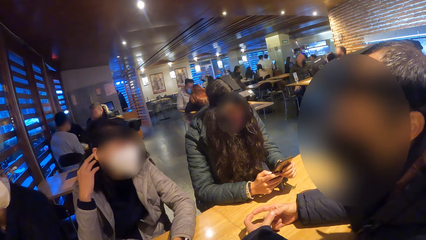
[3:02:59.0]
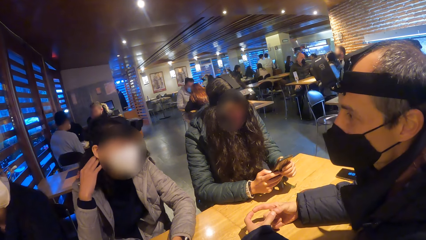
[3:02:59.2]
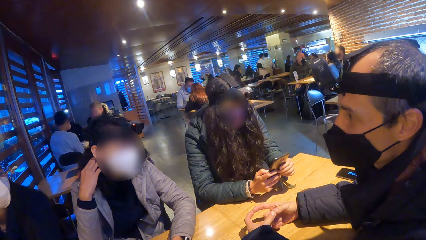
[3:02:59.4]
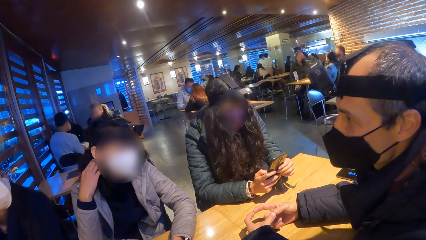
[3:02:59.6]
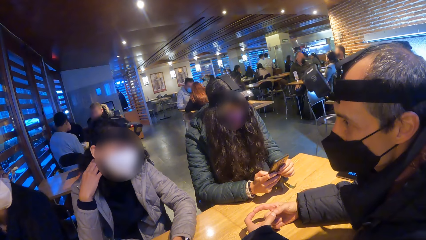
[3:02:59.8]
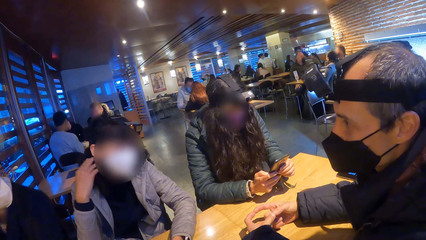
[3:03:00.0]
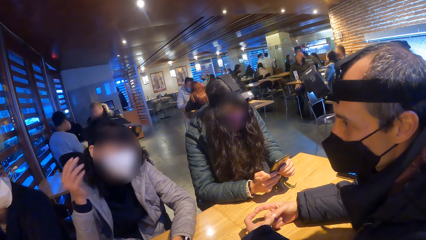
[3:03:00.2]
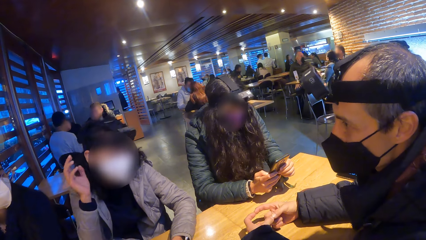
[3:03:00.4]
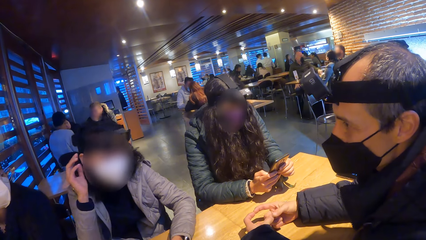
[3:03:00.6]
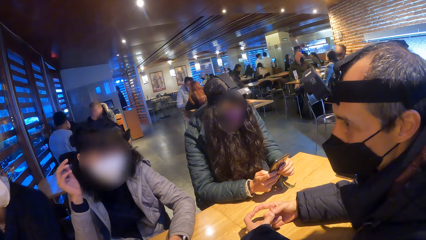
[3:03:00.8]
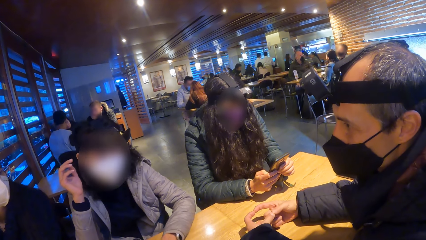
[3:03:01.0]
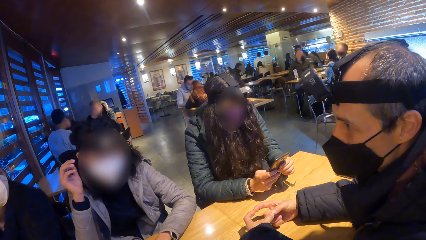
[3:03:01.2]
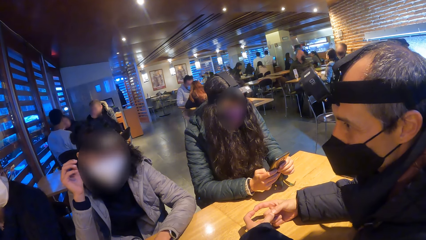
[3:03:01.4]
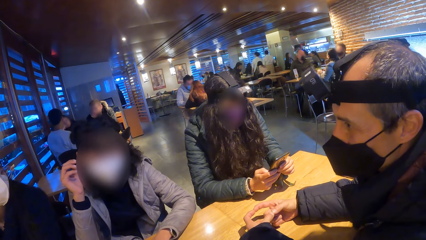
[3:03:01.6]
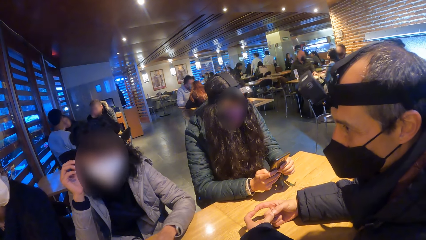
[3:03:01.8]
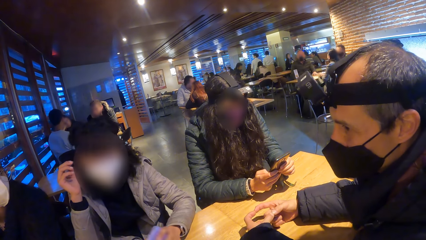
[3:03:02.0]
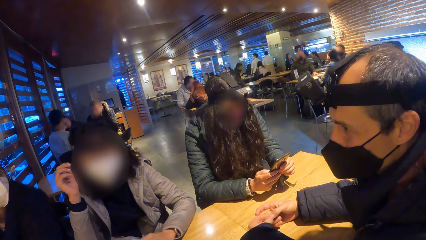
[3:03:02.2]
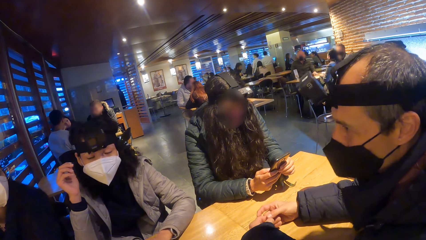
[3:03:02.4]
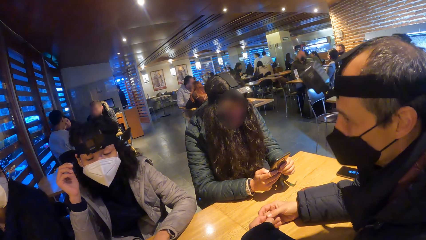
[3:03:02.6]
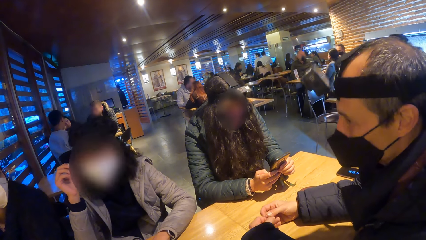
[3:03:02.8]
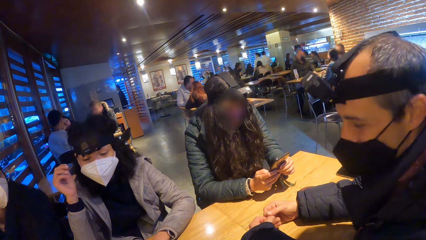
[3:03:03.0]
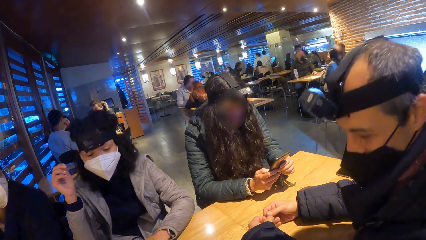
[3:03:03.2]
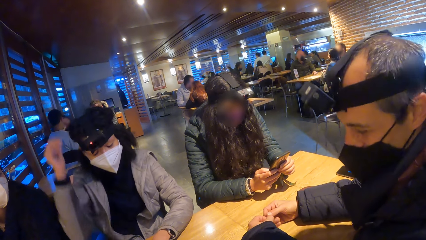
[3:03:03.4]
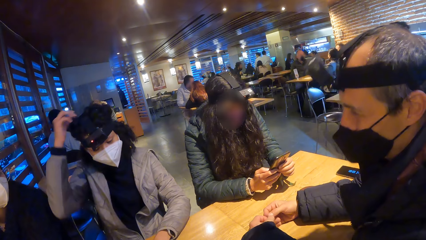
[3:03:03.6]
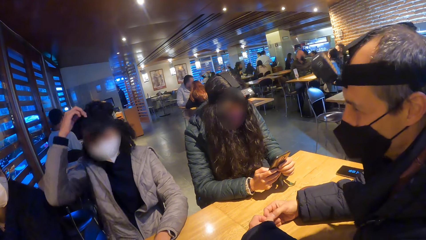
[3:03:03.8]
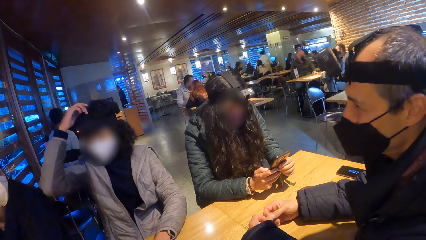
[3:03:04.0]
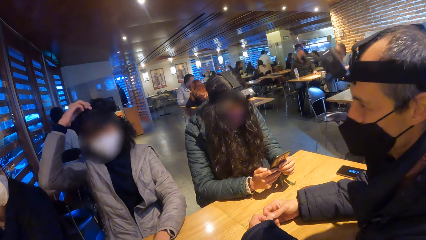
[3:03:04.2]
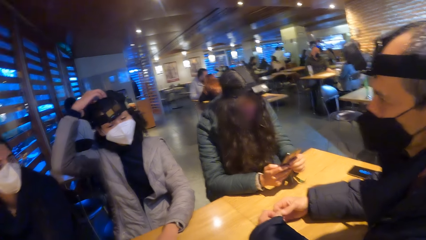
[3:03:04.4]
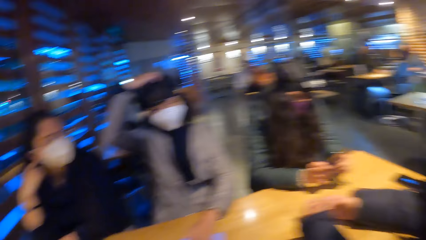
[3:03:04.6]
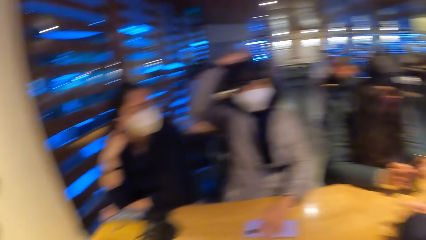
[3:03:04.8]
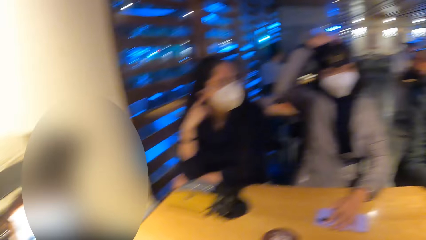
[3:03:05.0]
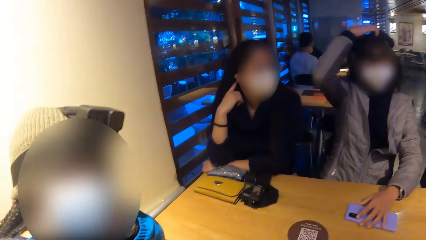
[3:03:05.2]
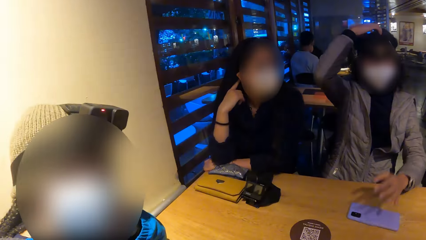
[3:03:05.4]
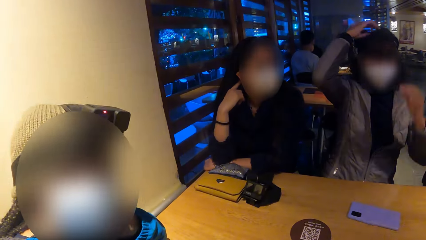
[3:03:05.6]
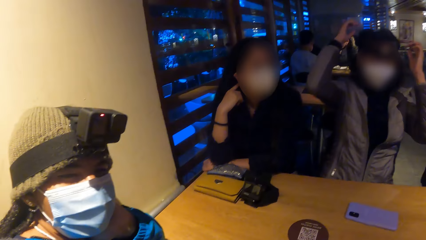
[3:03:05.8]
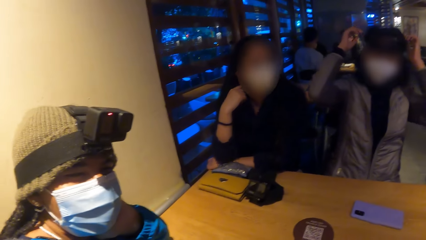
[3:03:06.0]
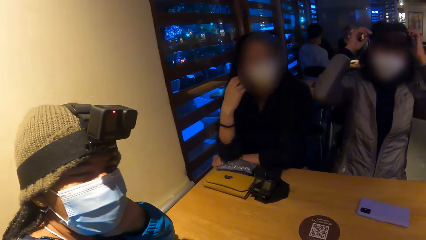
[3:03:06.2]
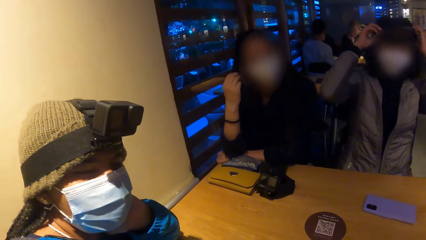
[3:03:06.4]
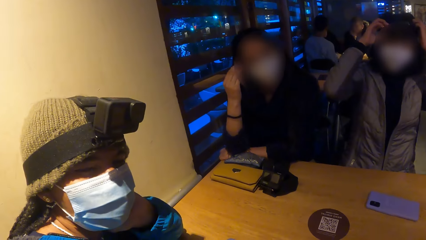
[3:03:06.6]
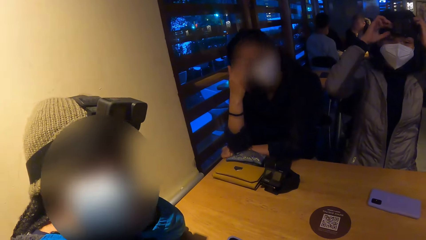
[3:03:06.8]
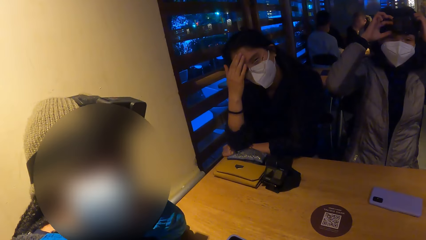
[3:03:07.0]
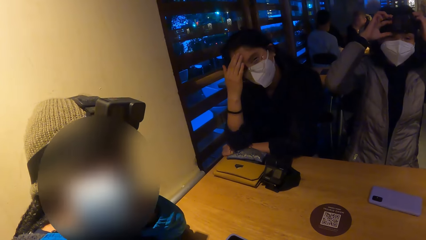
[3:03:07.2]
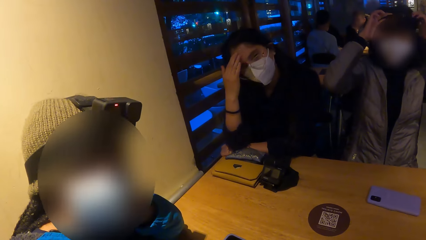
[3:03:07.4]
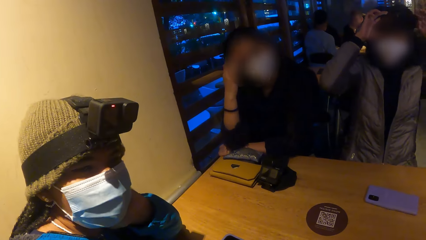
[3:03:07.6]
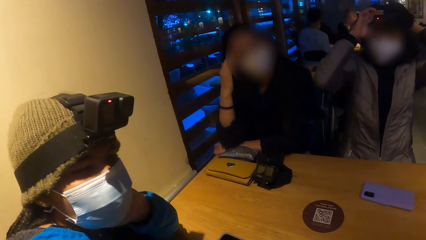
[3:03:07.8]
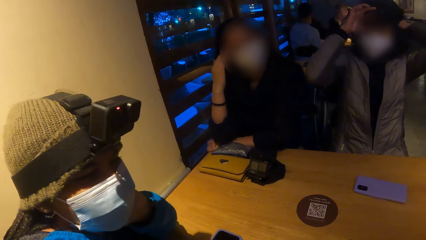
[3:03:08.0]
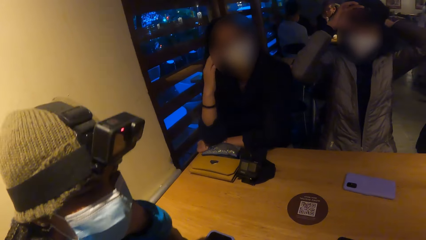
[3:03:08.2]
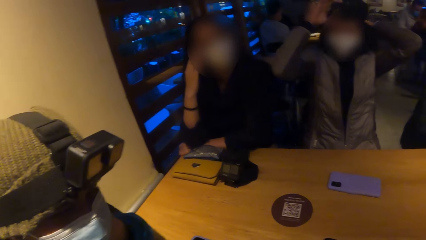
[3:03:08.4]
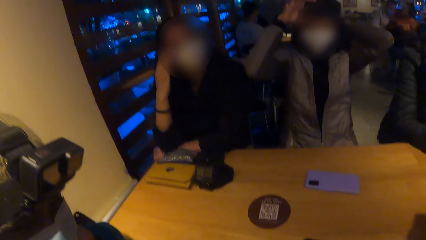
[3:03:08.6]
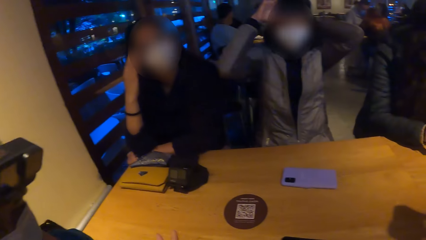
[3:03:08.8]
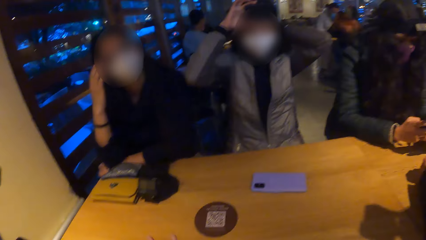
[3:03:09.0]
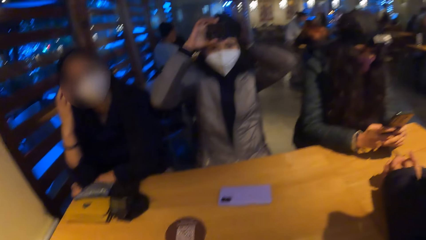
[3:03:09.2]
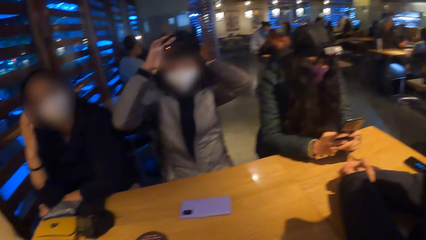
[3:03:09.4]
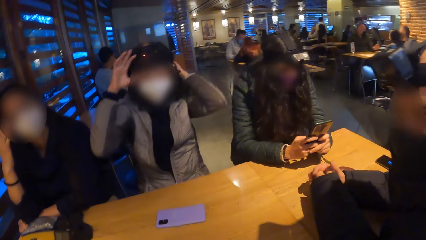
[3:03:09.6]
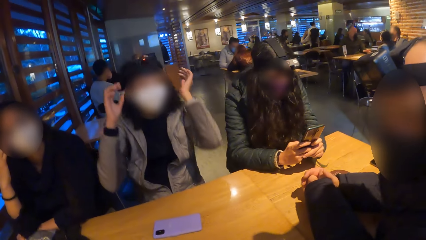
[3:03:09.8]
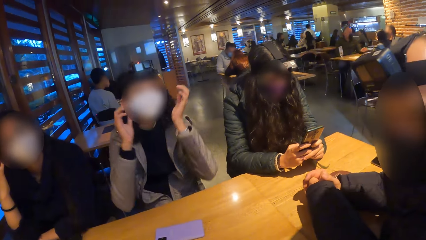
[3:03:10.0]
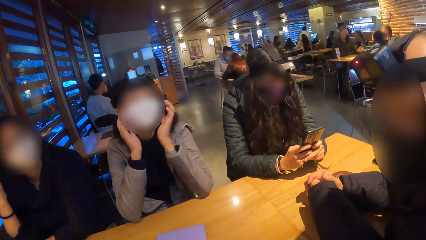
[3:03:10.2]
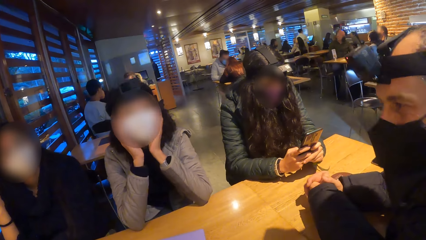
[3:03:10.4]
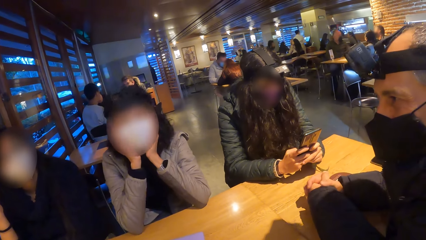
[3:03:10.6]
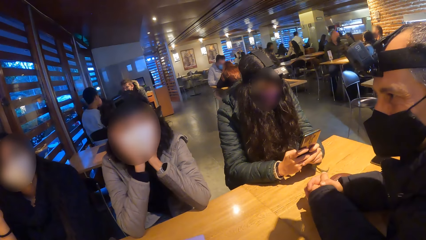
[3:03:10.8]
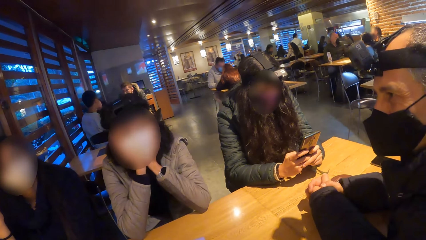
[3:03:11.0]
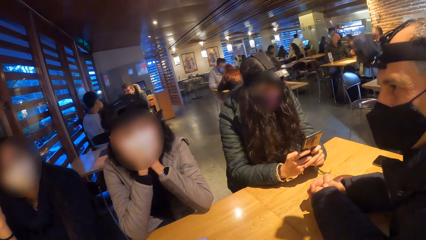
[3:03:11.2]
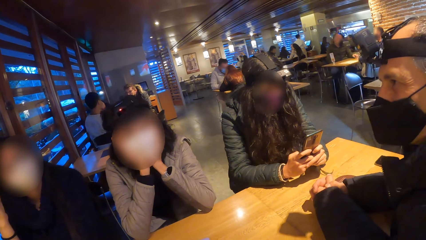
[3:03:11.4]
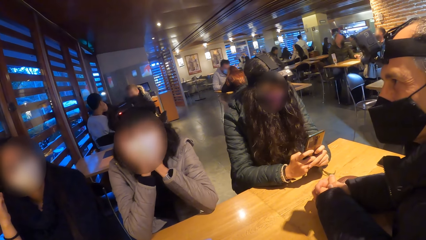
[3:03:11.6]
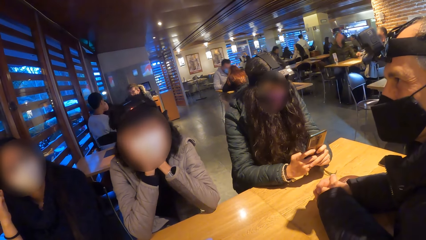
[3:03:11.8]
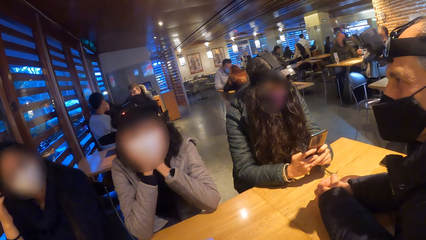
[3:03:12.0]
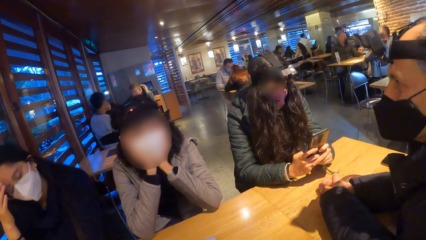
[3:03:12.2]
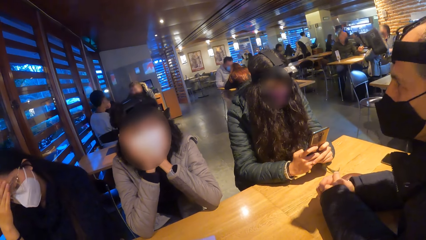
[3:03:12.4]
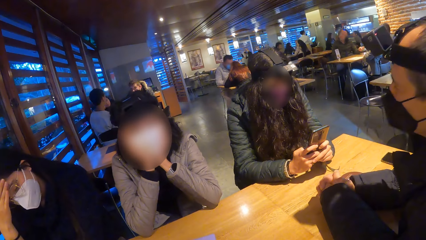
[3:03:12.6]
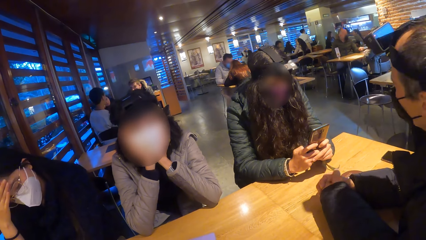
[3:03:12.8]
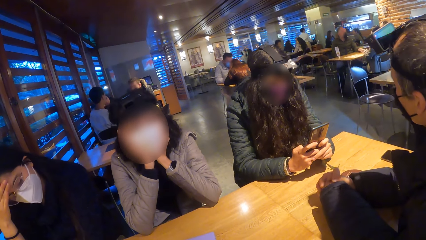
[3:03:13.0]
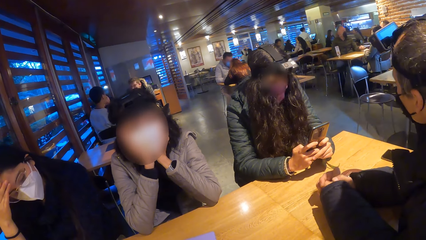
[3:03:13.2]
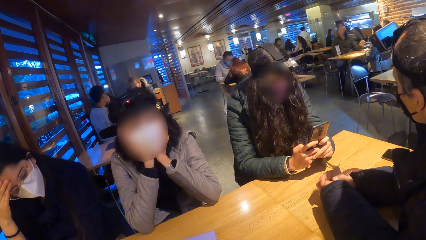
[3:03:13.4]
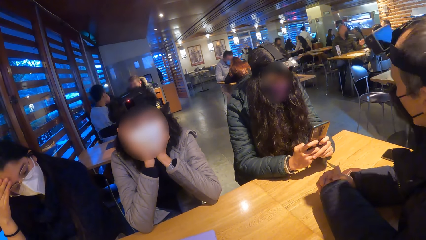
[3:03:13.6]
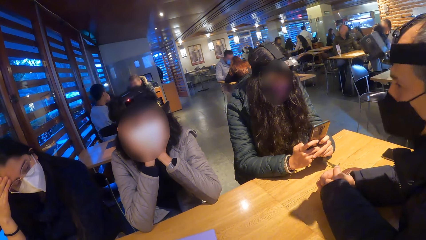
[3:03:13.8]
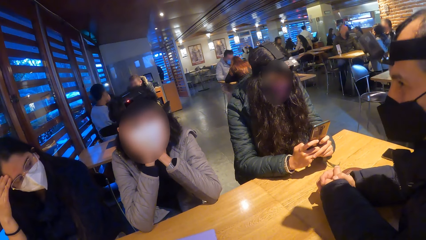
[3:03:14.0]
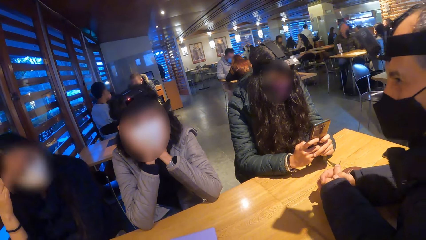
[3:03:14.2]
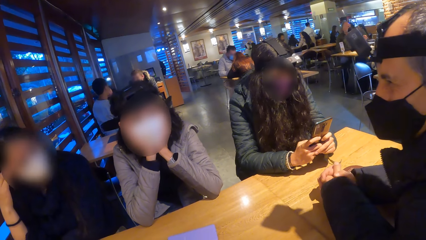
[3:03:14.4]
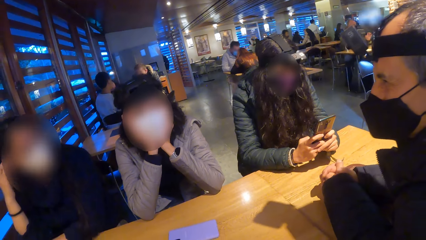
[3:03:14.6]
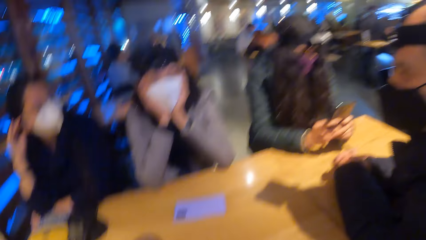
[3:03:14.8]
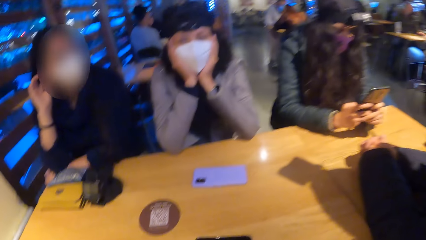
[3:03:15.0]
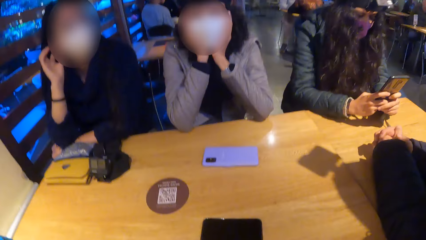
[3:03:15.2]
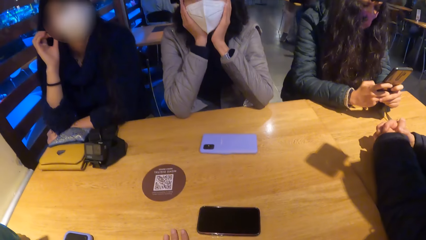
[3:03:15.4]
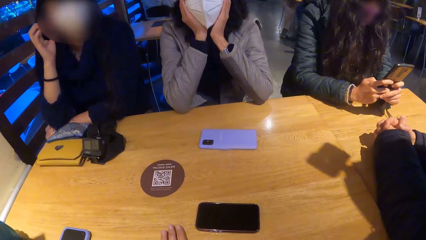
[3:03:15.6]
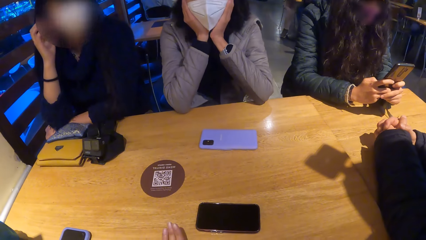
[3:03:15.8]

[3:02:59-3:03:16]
The second woman removes her right hand from her ear and touches her hair with her right hand. The camera wearer turns towards the fourth woman, the first woman and the second woman. The second woman adjusts her camera with both hands. The first woman touches her face with her right hand. The camera wearer turns towards the man and the third woman.
